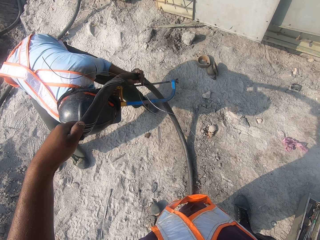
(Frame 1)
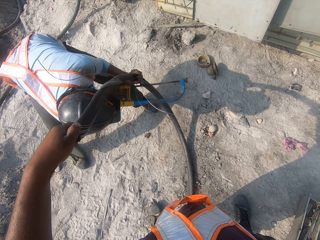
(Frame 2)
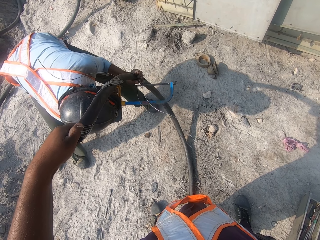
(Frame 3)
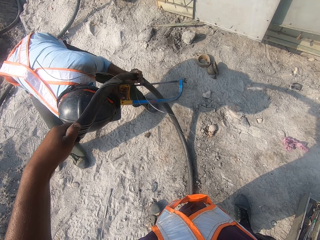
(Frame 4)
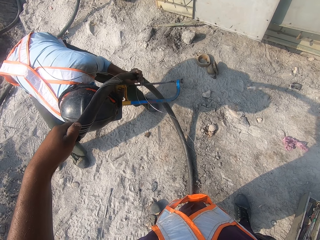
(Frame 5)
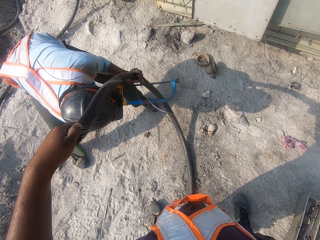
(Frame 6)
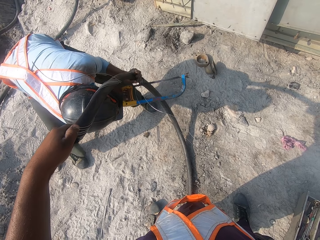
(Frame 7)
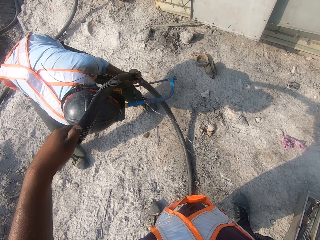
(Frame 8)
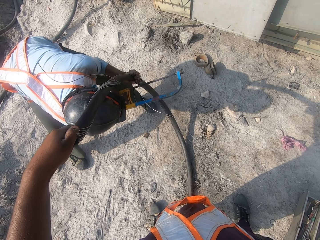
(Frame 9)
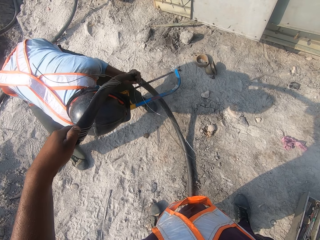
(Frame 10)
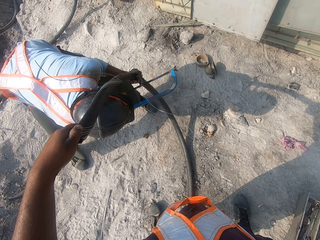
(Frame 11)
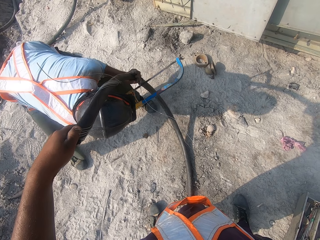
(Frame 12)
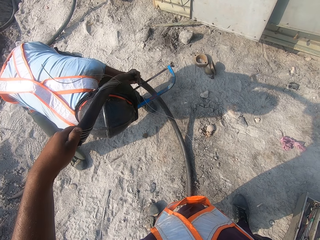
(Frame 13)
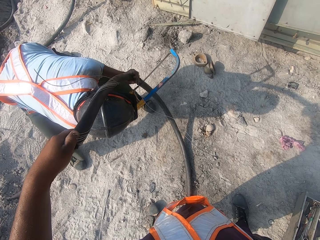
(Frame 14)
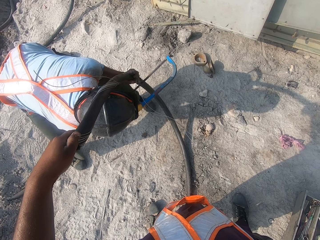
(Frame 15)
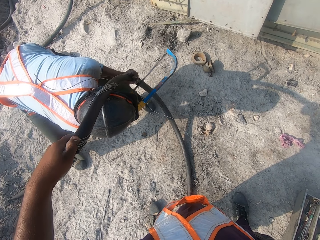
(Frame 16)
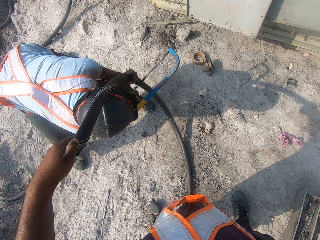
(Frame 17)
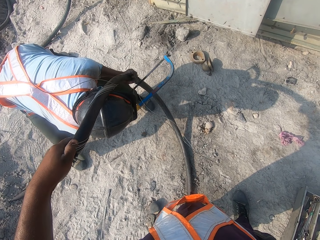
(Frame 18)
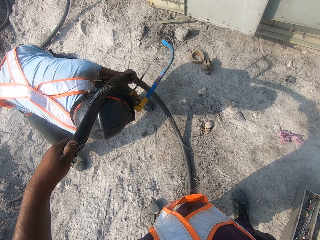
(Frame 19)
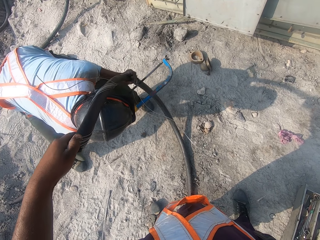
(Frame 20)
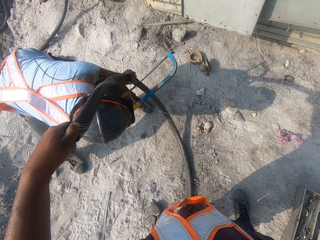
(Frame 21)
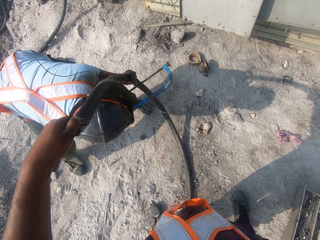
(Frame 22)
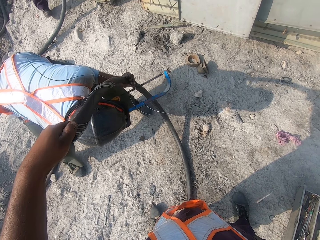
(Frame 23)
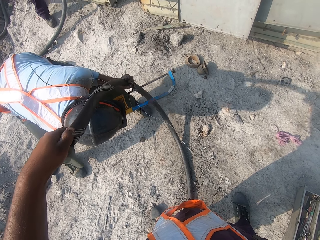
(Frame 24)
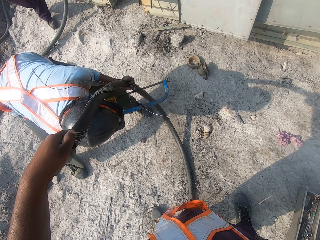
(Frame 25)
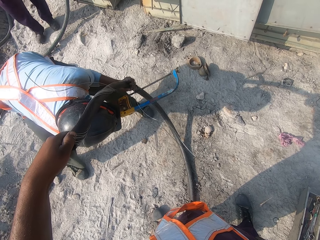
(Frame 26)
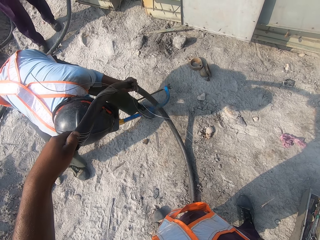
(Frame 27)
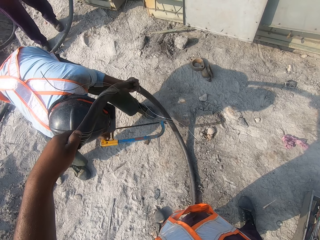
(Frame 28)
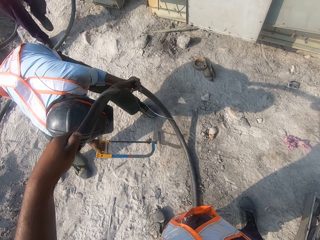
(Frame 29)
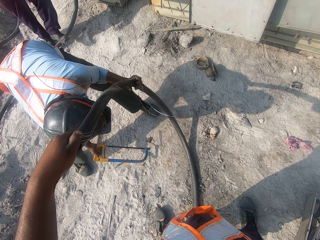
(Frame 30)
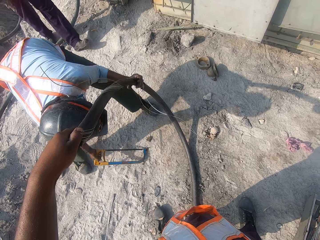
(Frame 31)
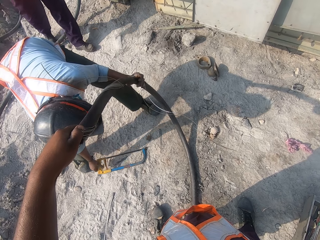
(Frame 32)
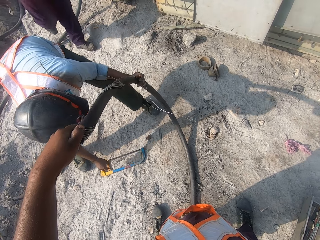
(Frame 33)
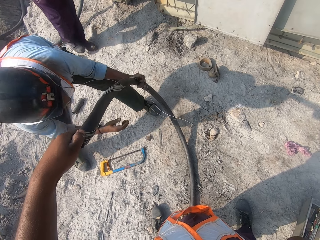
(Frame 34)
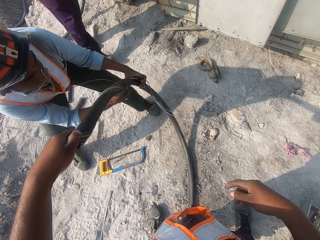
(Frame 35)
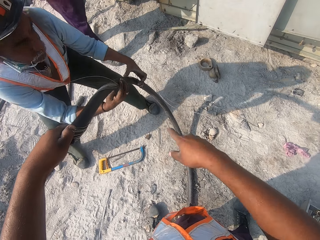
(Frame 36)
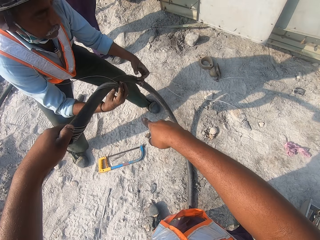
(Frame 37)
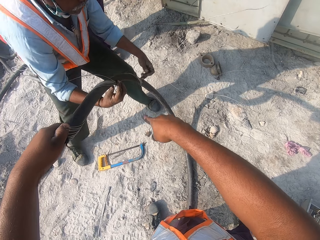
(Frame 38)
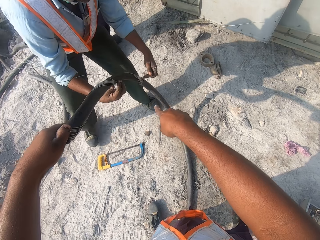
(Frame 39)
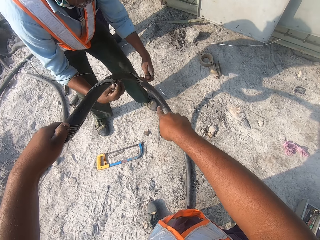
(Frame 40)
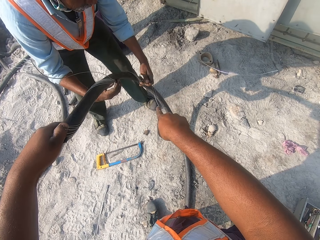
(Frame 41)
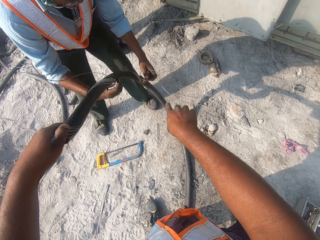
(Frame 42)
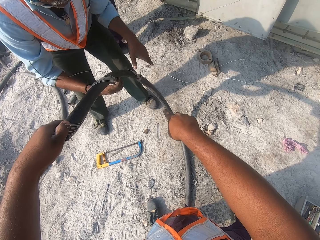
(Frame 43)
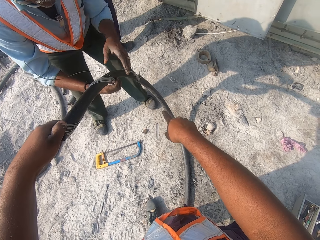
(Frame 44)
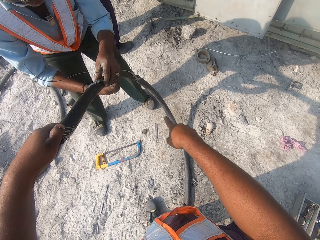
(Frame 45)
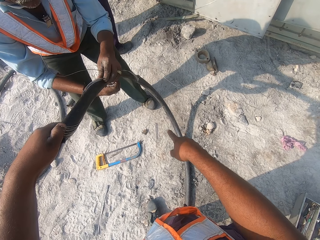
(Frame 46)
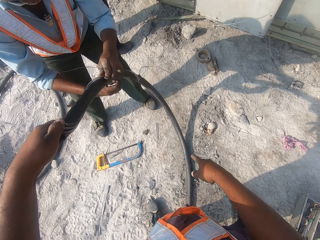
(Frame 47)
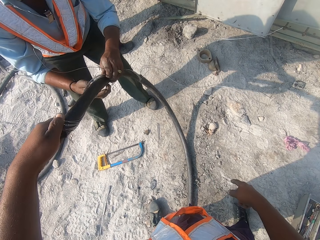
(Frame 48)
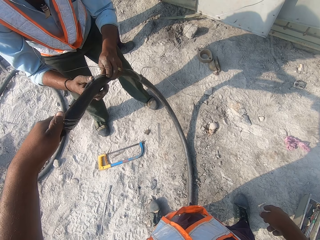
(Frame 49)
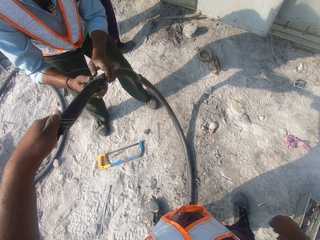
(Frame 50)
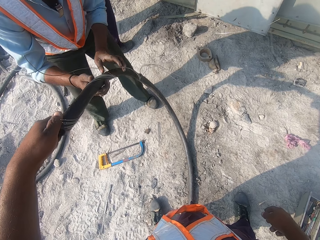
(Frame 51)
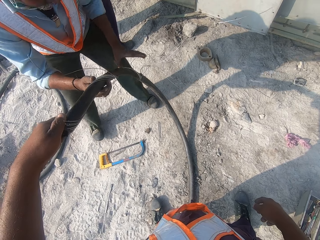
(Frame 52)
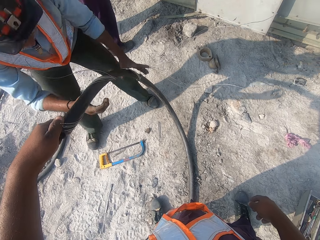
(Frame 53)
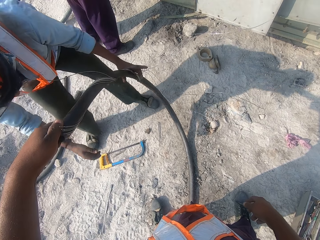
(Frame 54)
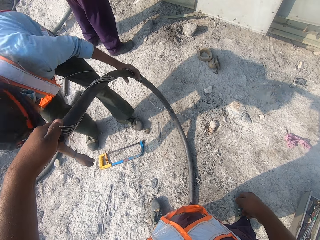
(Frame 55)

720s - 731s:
A man puts down the hacksaw. The camera wearer talks to the man. The man holds the steel wires.

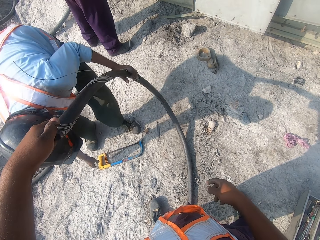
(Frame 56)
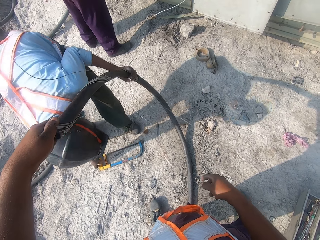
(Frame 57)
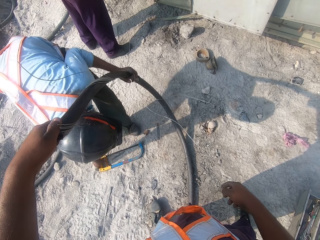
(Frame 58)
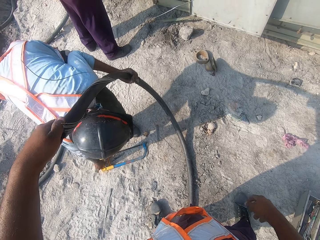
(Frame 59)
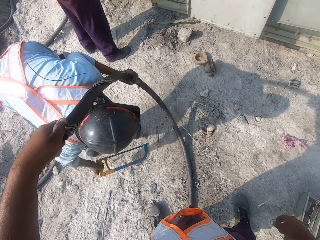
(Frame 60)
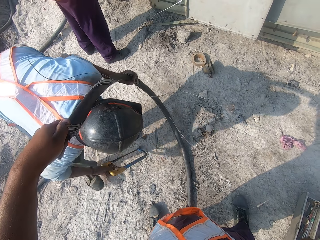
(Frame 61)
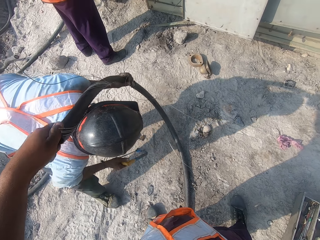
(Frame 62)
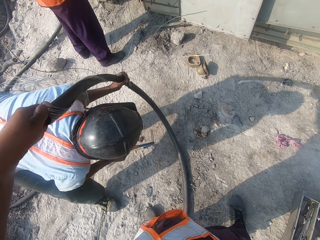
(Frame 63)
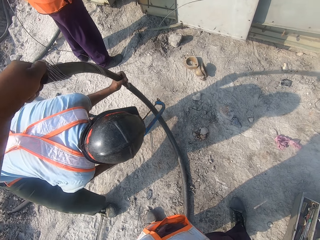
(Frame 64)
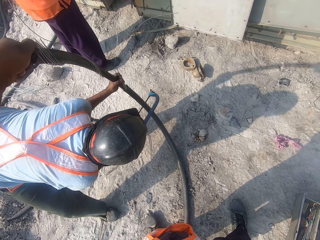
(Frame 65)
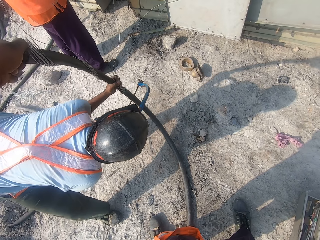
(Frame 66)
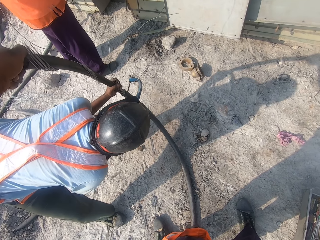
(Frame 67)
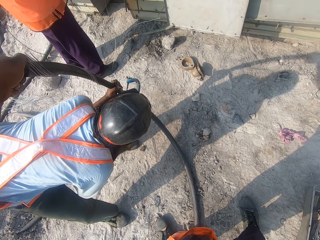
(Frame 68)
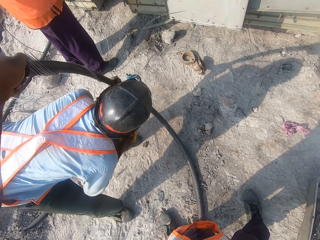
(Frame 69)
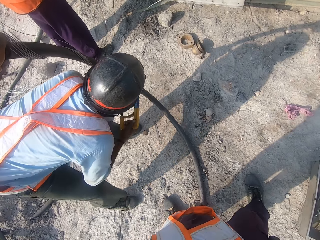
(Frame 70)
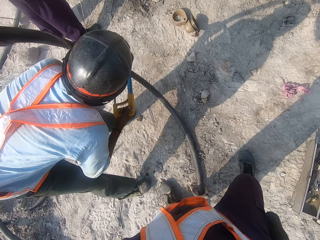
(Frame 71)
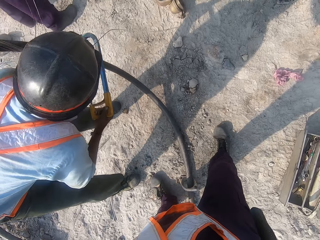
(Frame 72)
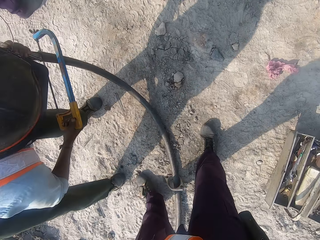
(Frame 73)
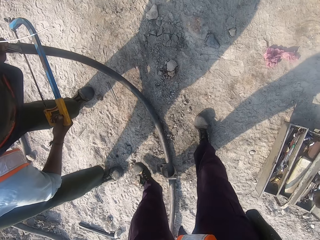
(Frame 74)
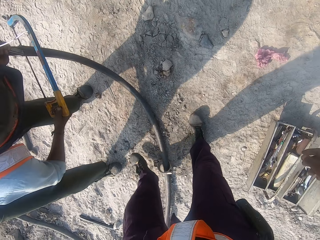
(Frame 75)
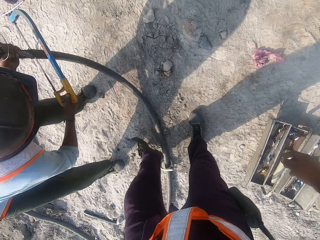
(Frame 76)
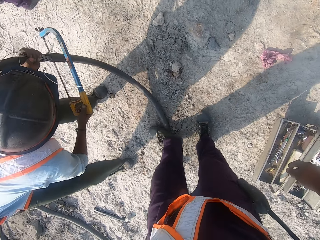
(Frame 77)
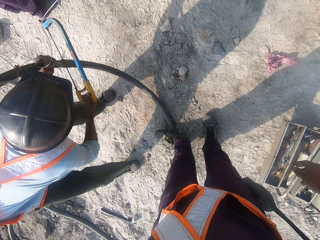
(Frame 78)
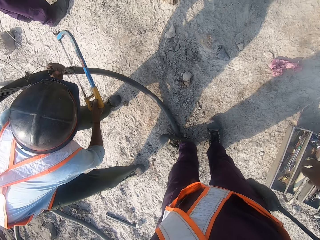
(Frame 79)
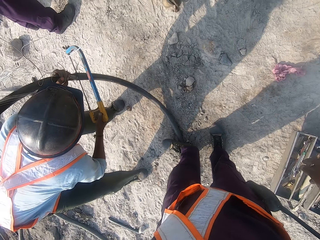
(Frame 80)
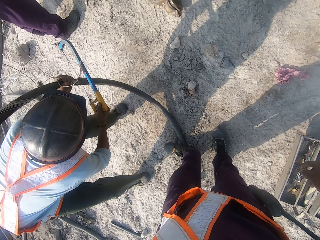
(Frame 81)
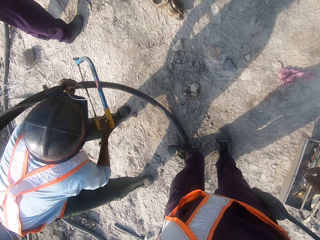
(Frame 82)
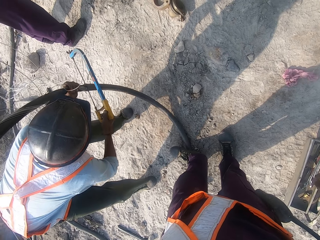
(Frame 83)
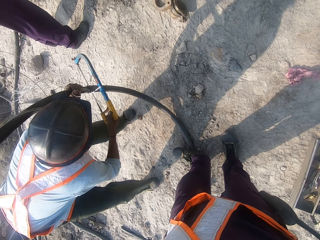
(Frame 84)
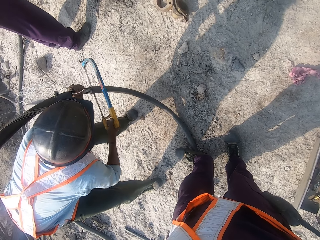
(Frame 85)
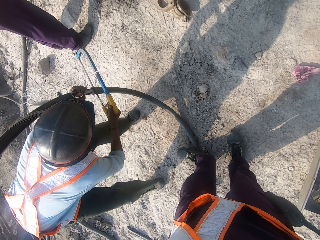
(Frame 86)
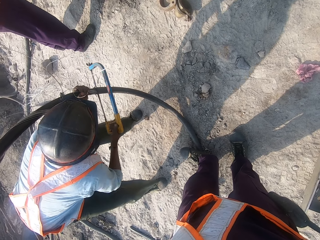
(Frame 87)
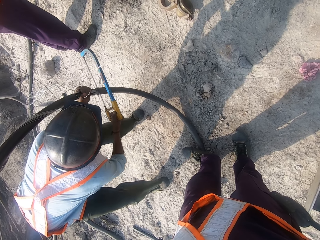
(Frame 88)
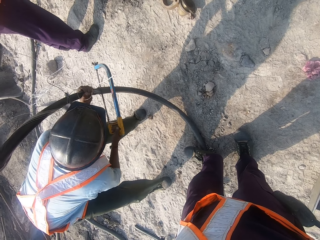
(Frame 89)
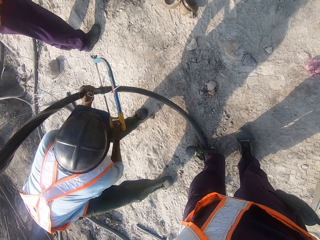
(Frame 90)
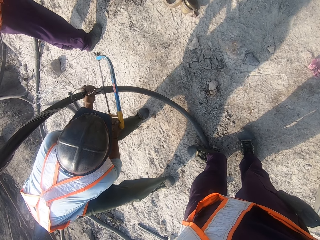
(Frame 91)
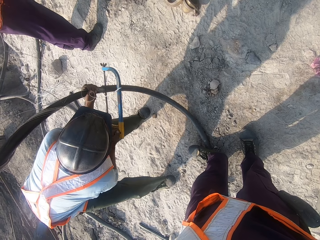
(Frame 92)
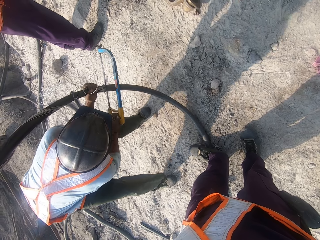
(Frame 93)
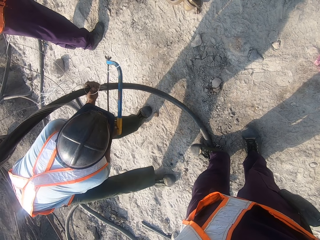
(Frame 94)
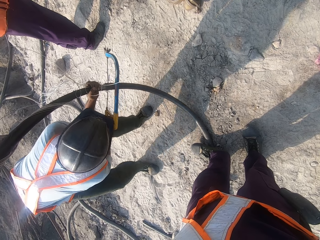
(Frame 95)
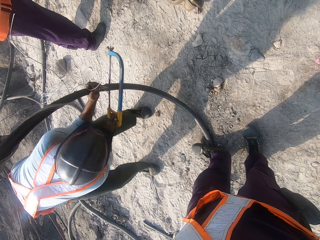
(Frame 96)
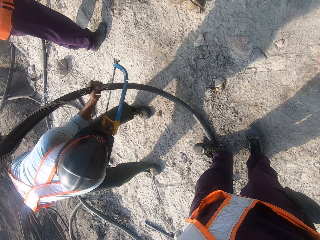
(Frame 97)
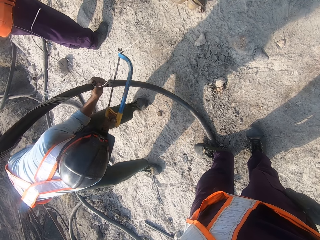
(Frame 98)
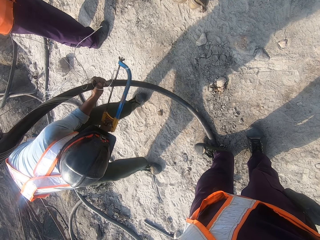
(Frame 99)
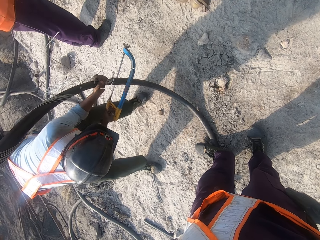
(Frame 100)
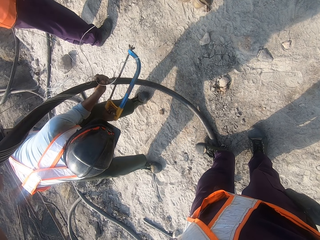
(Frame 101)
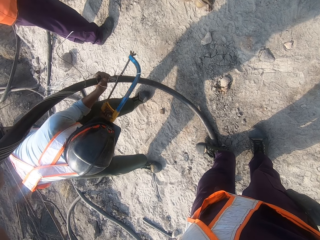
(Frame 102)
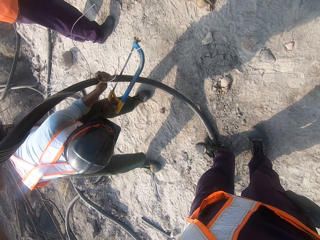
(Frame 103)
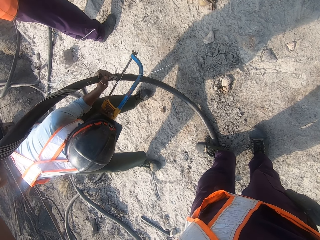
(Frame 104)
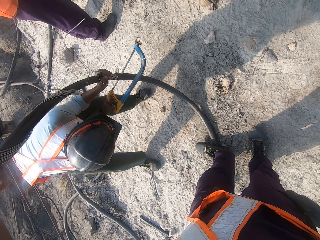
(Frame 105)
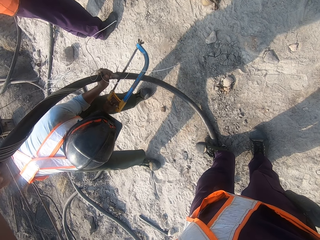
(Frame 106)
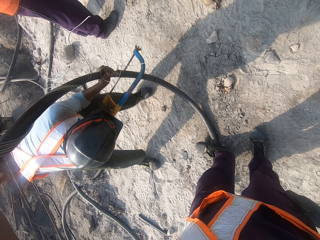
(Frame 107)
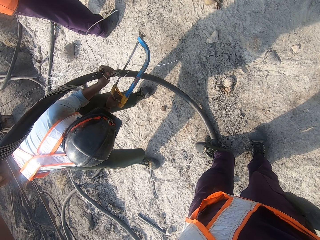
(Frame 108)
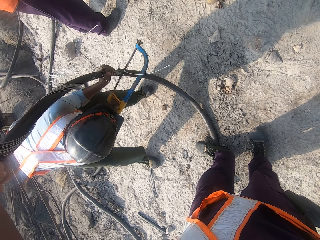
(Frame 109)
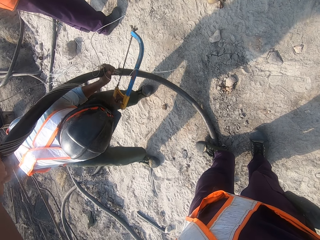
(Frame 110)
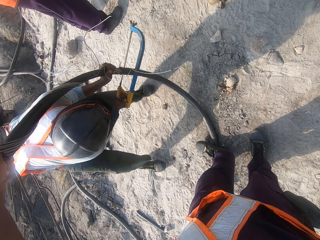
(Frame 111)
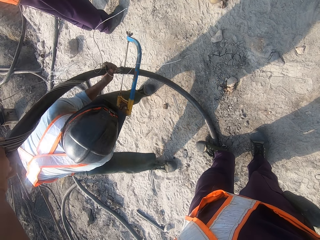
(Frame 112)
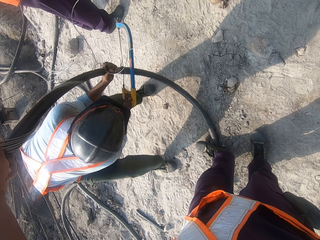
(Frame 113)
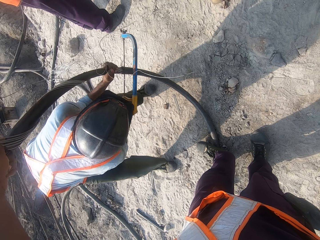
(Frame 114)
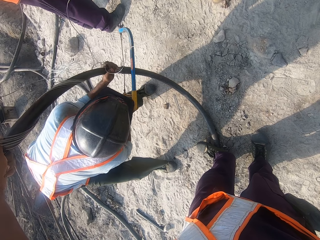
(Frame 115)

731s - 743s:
A man picks up a hacksaw. The man cuts the metal wire with the hacksaw. The camera wearer steps on the power cable.
